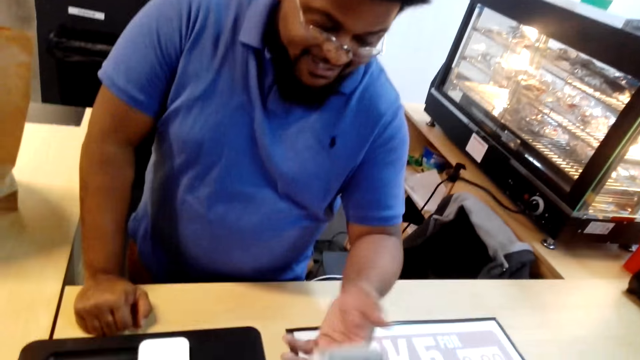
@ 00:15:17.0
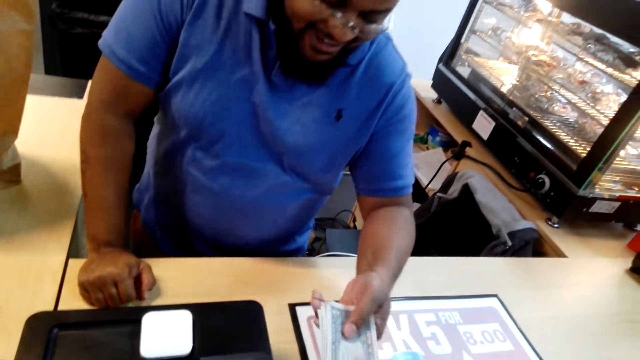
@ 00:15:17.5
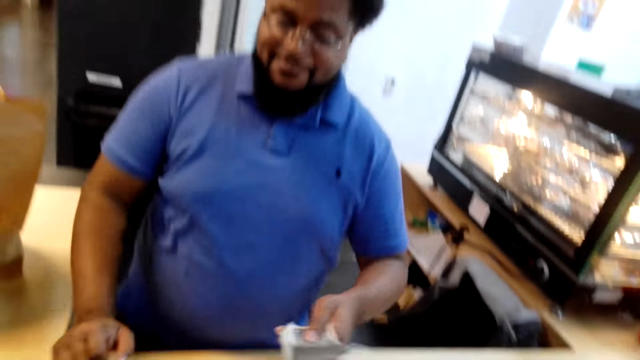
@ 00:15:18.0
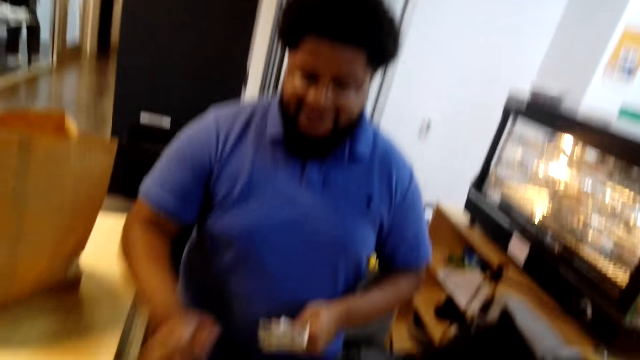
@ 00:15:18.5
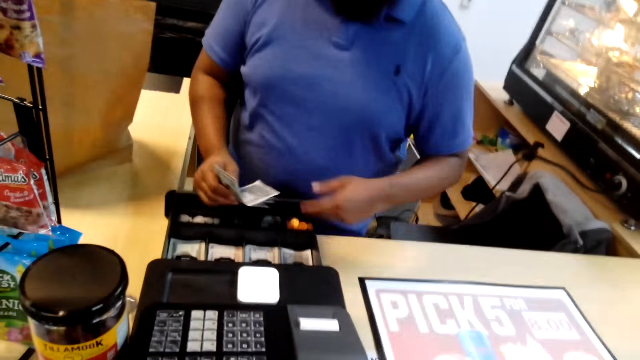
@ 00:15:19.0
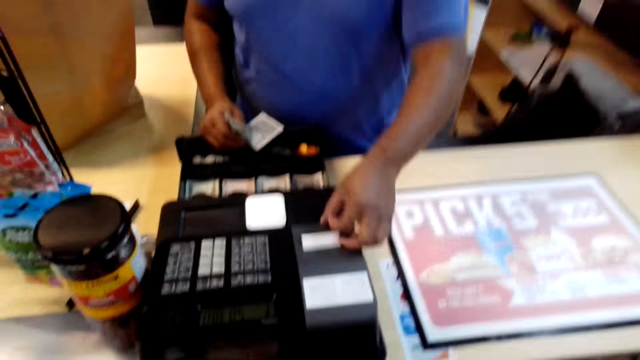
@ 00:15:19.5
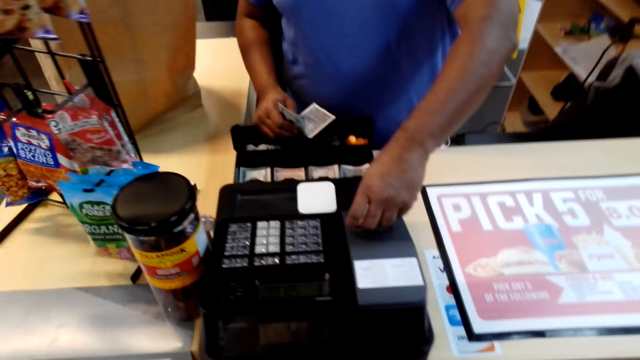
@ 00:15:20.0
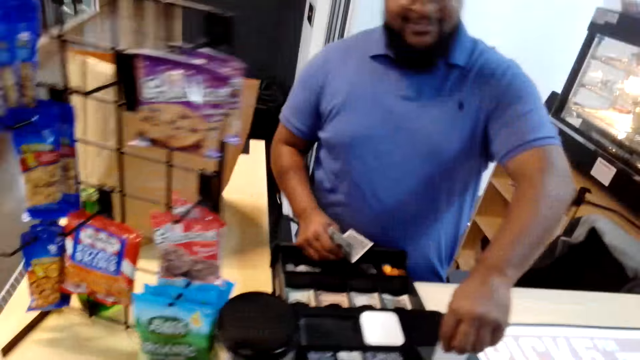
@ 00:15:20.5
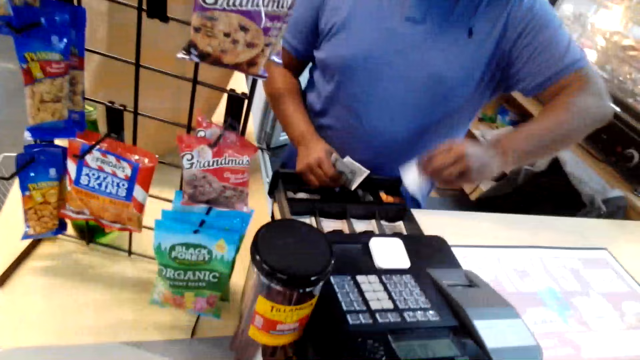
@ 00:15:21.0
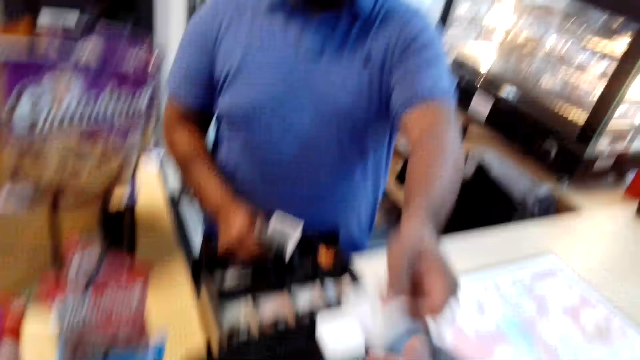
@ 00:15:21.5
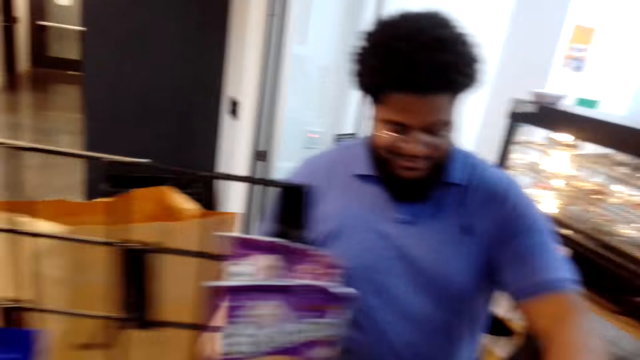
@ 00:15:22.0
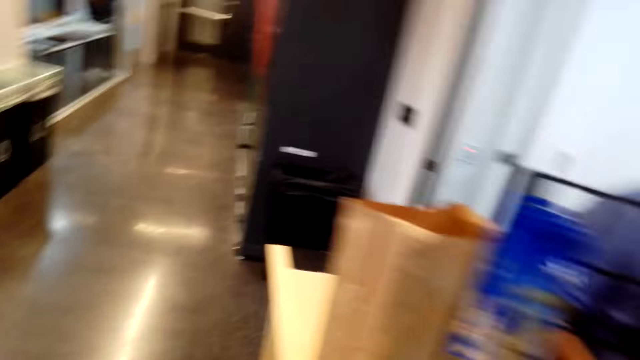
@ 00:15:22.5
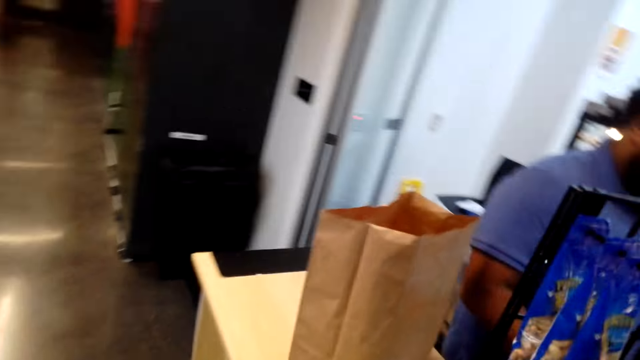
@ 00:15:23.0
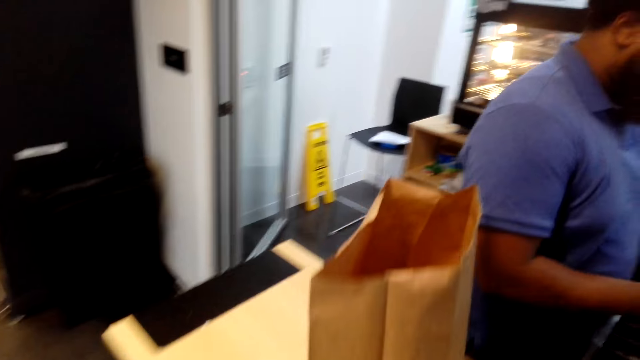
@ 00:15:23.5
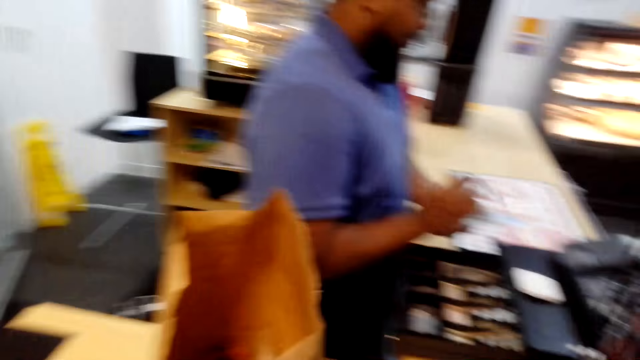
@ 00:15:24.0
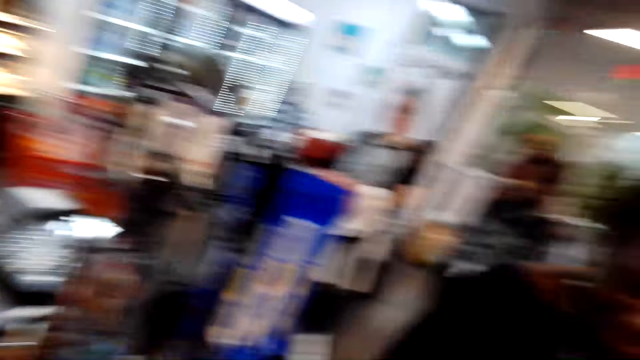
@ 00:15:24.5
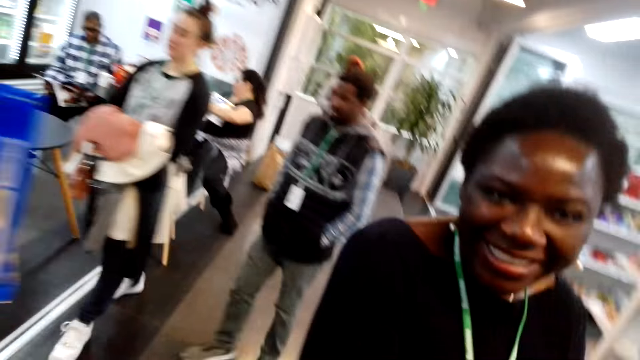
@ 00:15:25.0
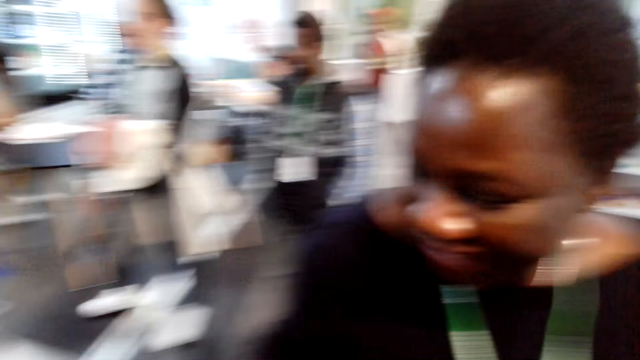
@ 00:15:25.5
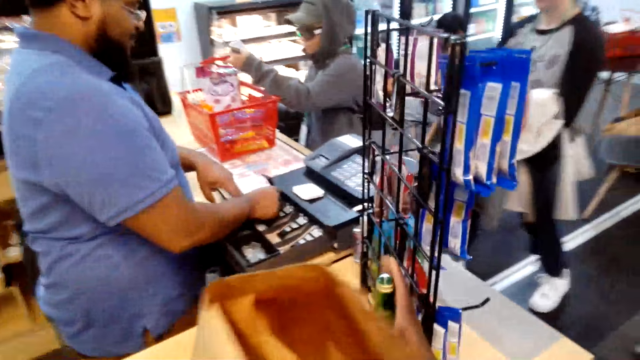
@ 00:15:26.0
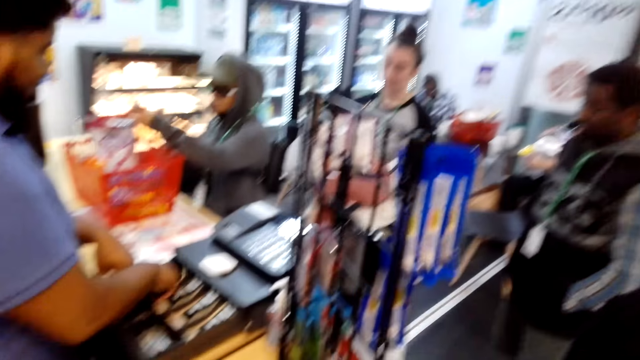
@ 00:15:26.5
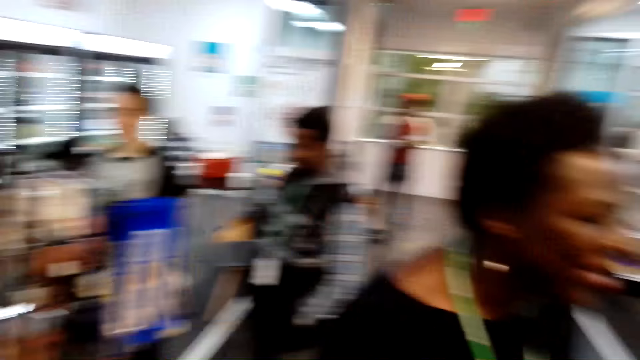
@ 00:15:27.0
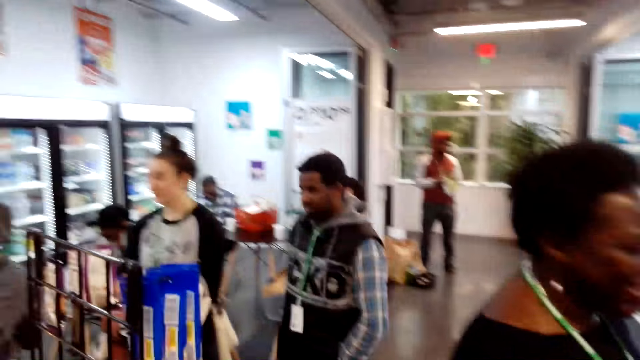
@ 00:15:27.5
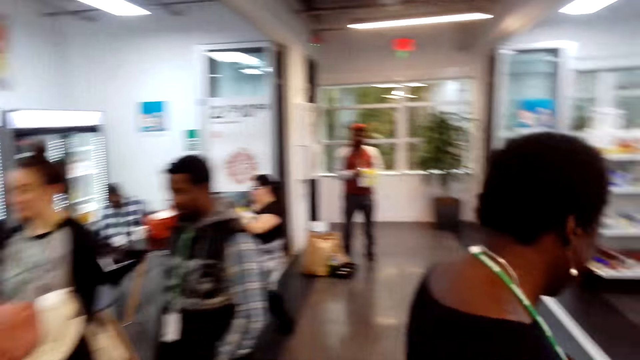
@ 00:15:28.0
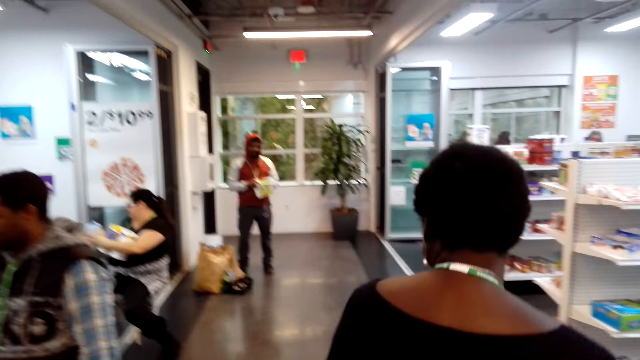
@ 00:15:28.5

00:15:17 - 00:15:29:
The camera wearer pays for the items. A man picks up a receipt. The man gives the camera wearer the receipt. The camera wearer looks around the supermarket. They walk around. Another man talks to the camera wearer. A lady picks up a bag. The first man puts money in the drawer.

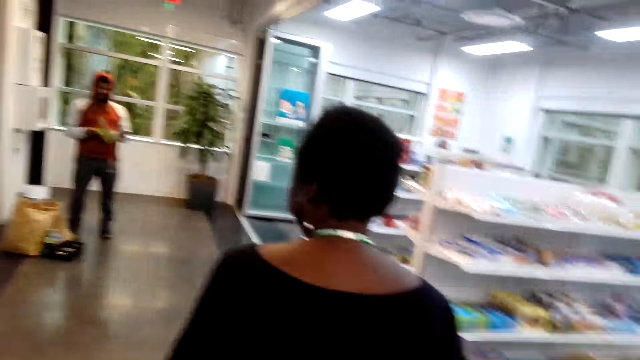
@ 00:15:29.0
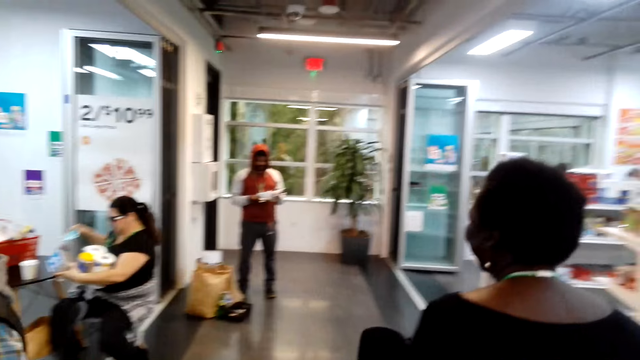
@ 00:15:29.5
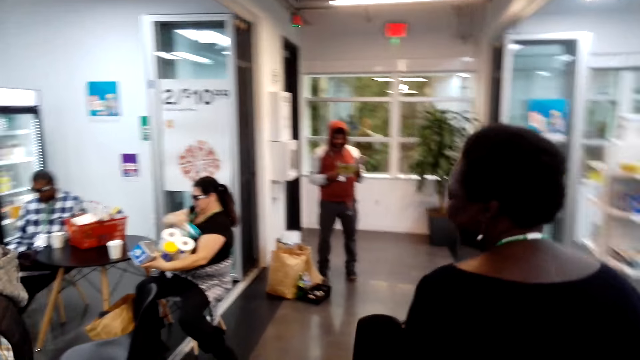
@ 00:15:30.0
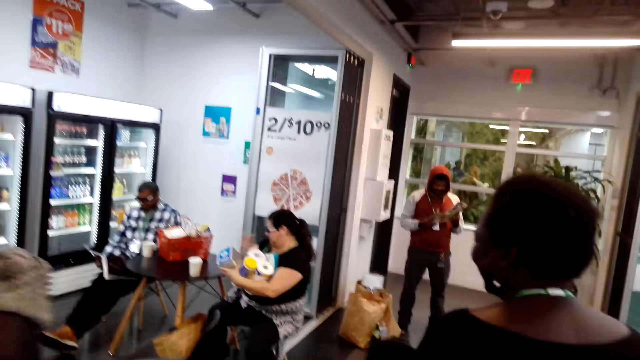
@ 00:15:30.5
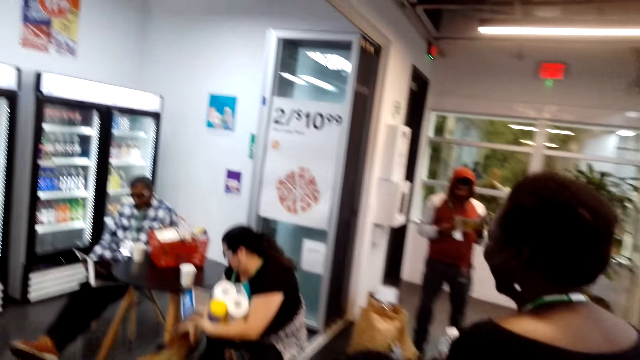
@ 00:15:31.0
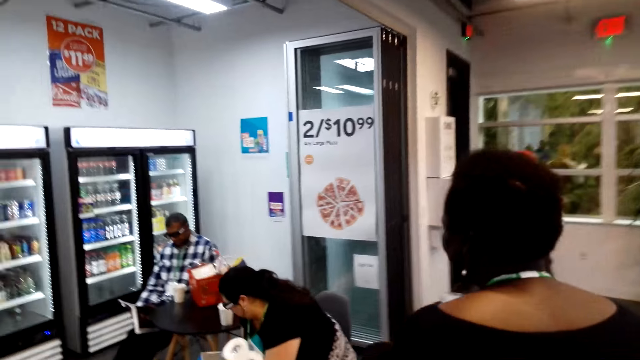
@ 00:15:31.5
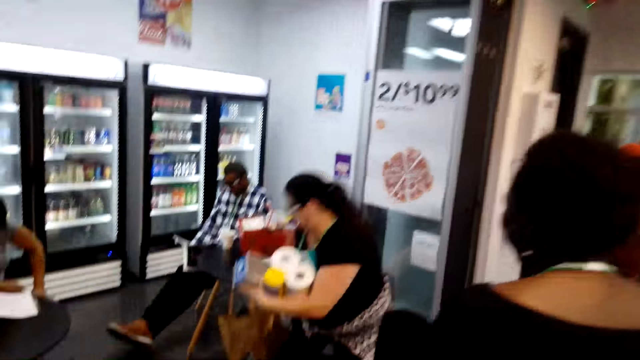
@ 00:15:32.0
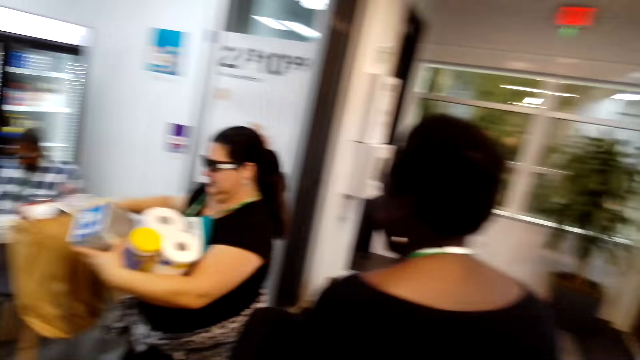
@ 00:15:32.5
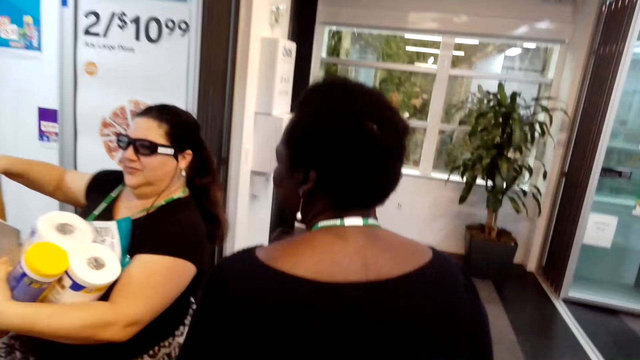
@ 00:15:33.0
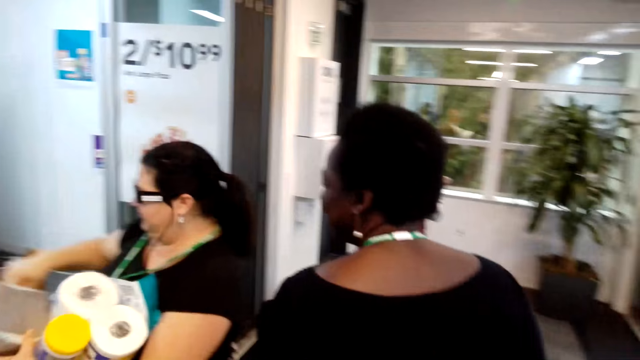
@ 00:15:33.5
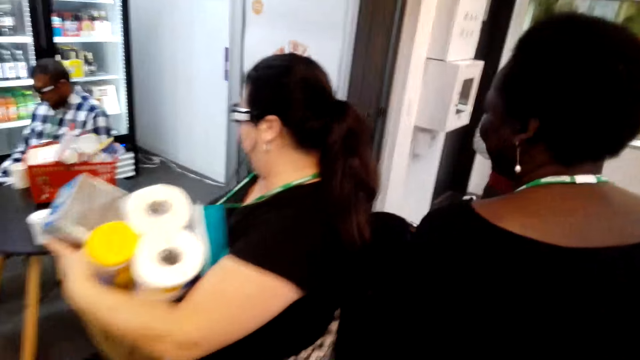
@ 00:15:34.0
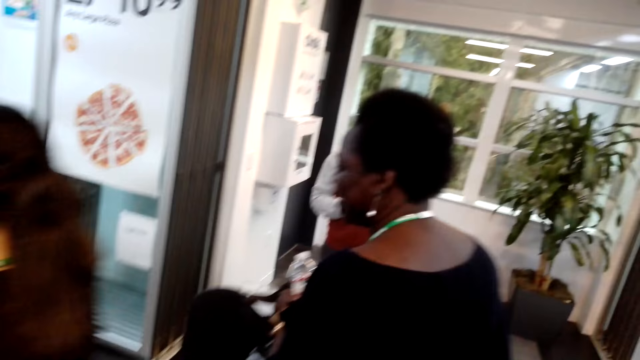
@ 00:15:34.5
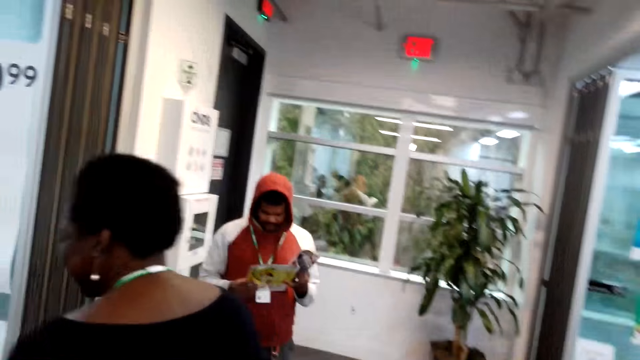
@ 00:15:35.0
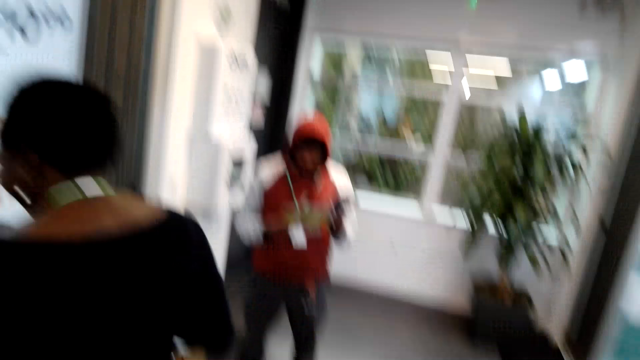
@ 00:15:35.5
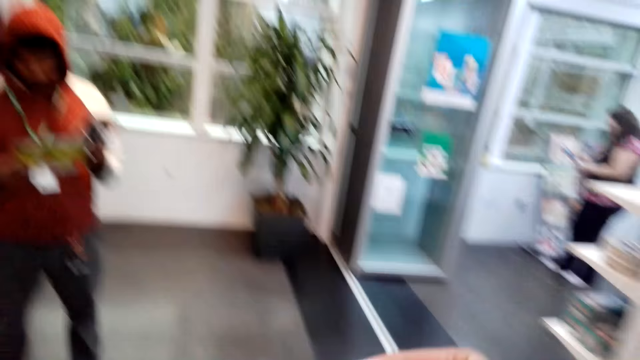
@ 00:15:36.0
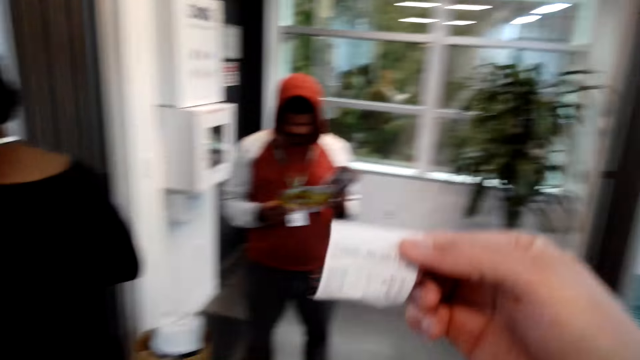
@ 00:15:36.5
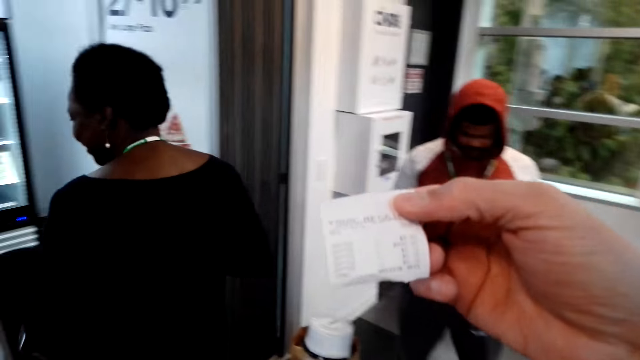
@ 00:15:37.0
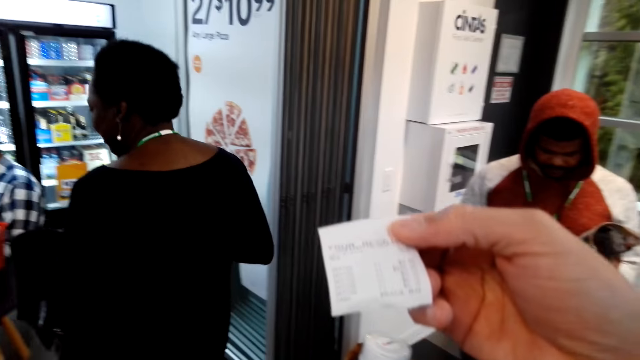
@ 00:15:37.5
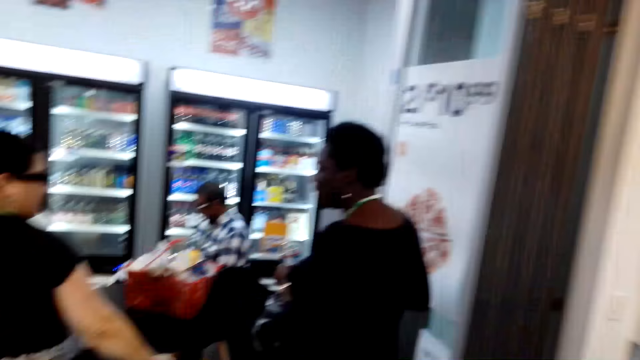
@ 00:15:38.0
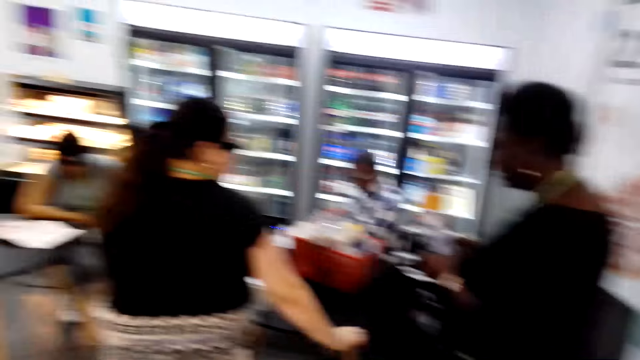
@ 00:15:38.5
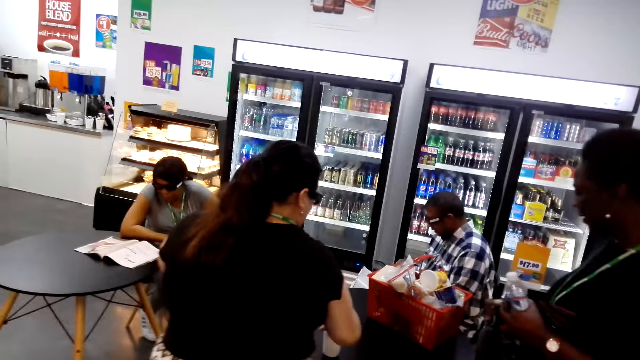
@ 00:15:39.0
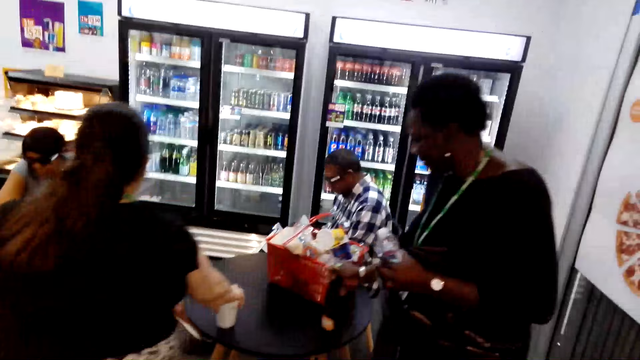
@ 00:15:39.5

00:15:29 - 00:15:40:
The camera wearer talks to a man. A lady walks around. The man walks around the supermarket. Another lady stands up. The camera wearer walks around the supermarket. The other lady moves around. The camera wearer looks at the receipt.
